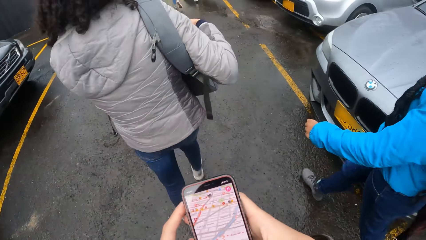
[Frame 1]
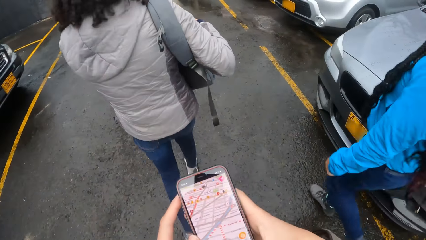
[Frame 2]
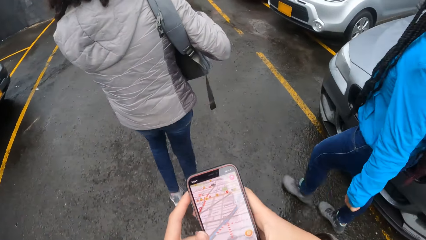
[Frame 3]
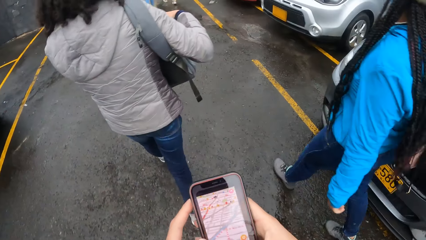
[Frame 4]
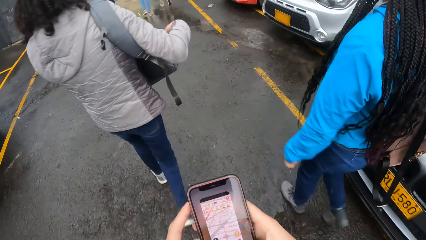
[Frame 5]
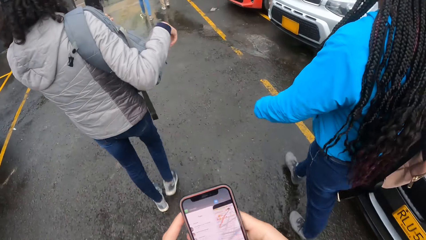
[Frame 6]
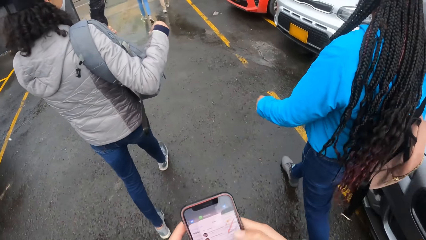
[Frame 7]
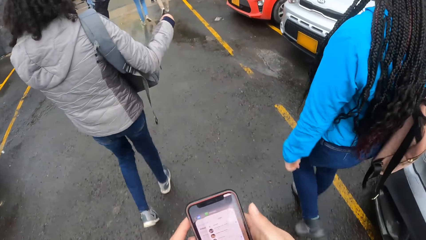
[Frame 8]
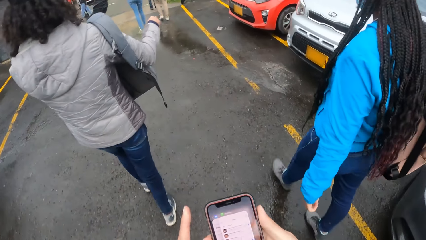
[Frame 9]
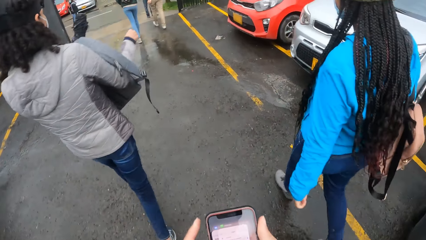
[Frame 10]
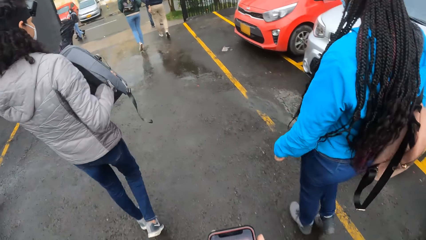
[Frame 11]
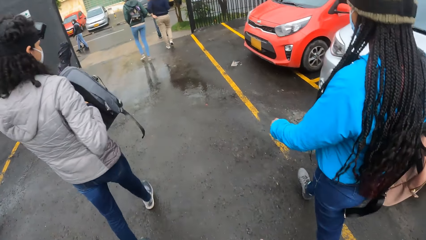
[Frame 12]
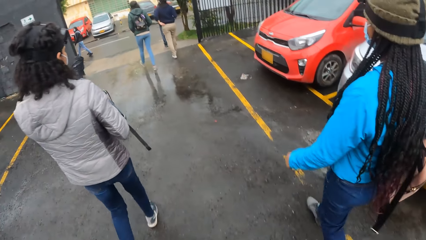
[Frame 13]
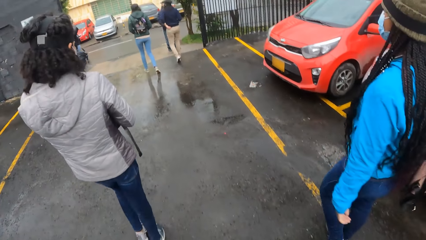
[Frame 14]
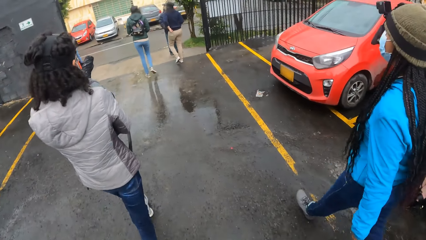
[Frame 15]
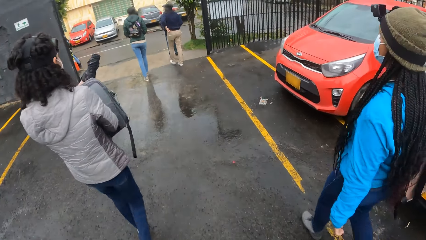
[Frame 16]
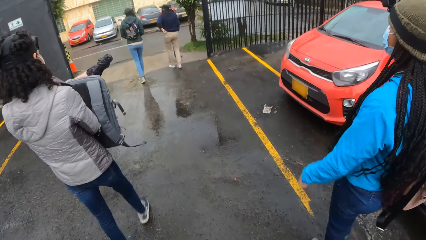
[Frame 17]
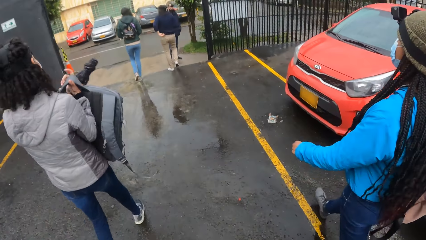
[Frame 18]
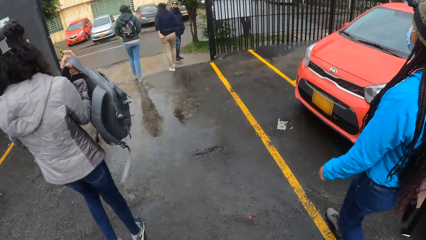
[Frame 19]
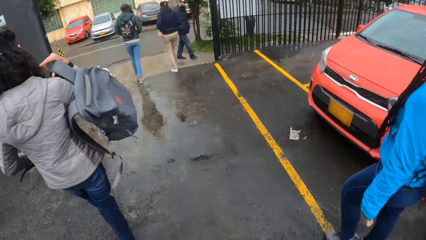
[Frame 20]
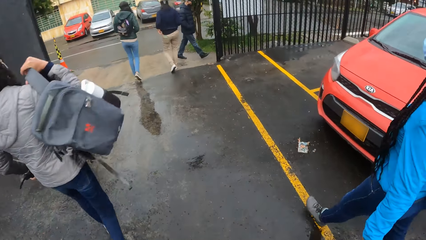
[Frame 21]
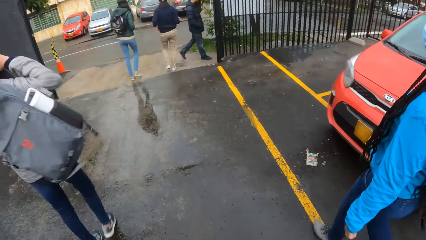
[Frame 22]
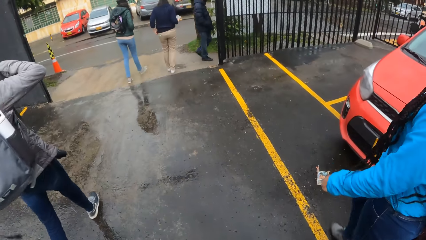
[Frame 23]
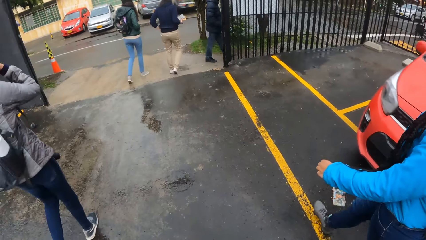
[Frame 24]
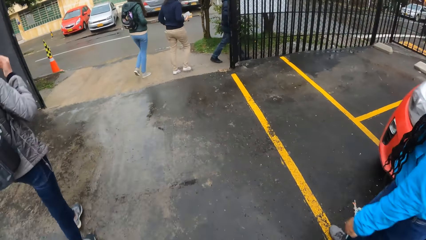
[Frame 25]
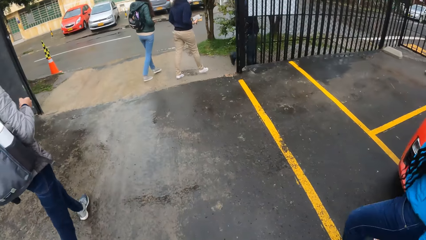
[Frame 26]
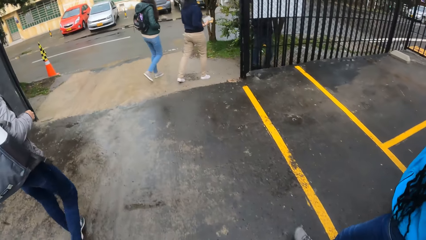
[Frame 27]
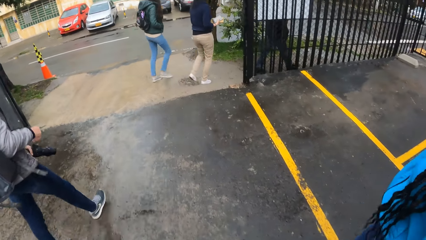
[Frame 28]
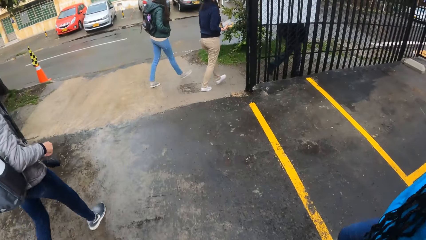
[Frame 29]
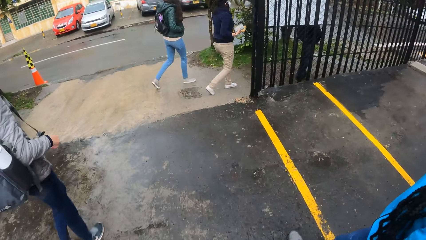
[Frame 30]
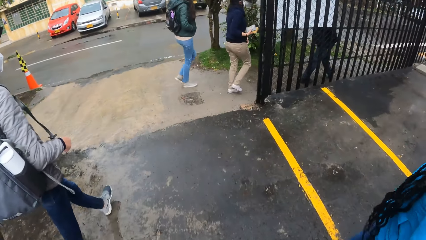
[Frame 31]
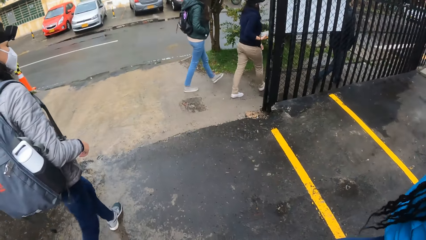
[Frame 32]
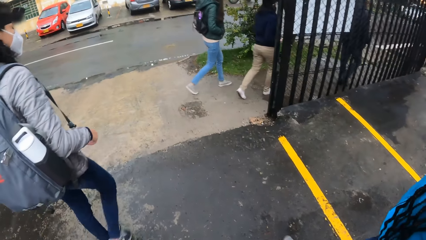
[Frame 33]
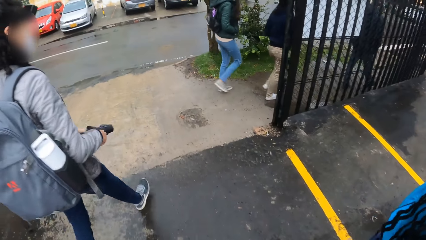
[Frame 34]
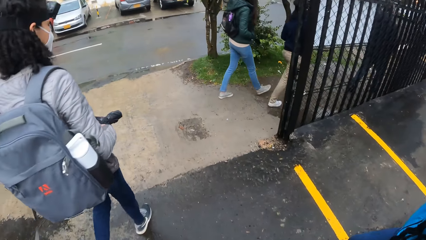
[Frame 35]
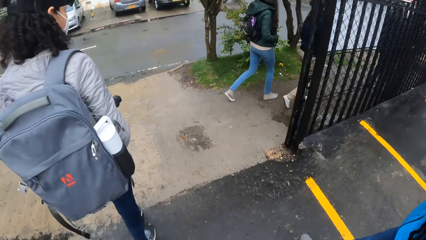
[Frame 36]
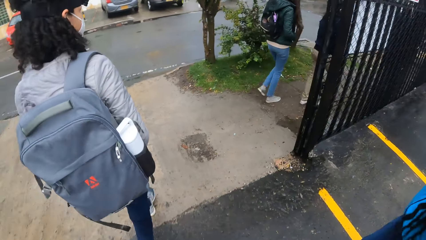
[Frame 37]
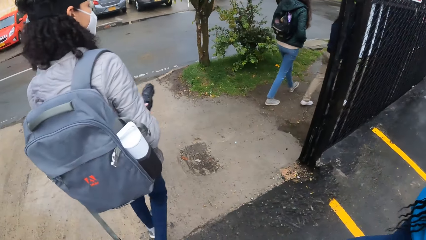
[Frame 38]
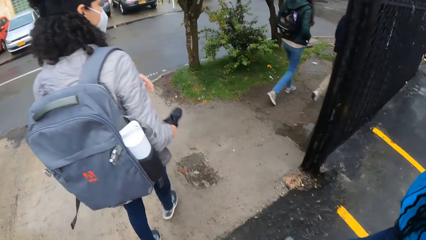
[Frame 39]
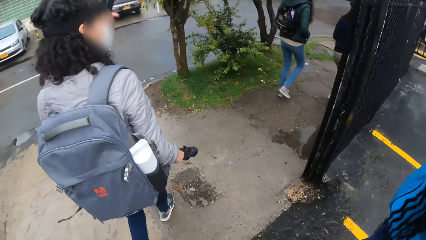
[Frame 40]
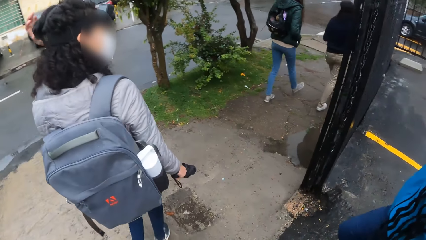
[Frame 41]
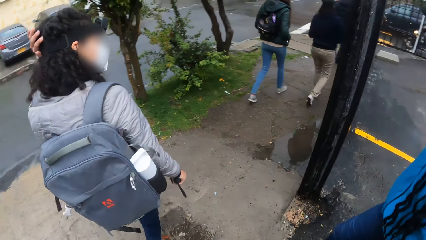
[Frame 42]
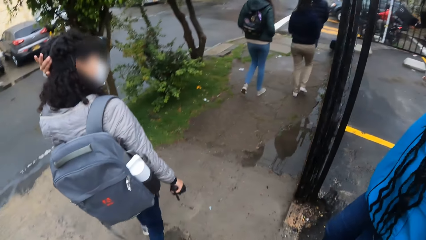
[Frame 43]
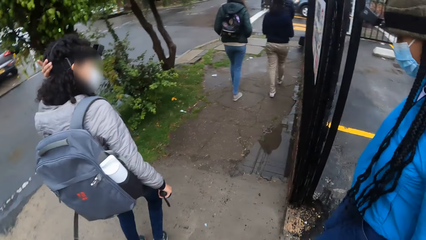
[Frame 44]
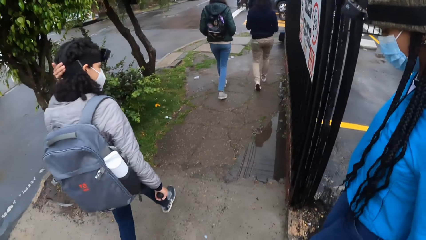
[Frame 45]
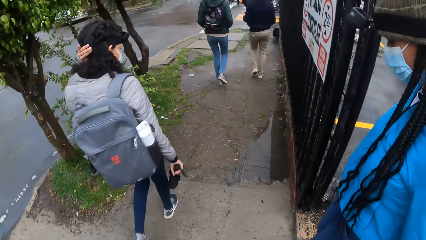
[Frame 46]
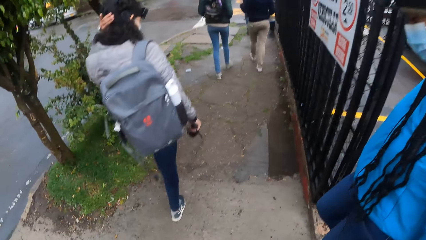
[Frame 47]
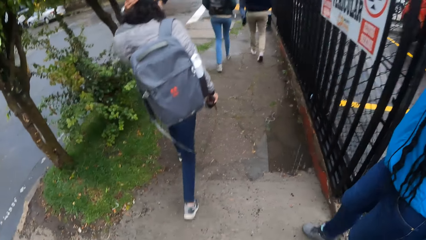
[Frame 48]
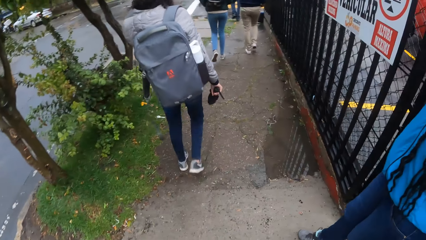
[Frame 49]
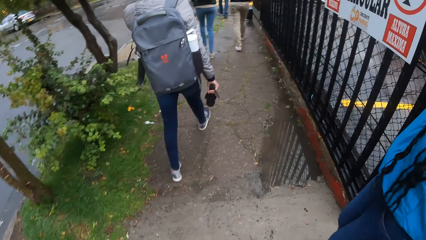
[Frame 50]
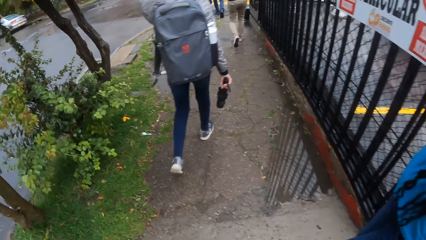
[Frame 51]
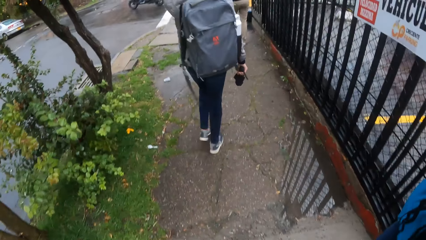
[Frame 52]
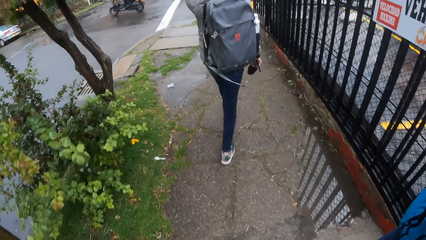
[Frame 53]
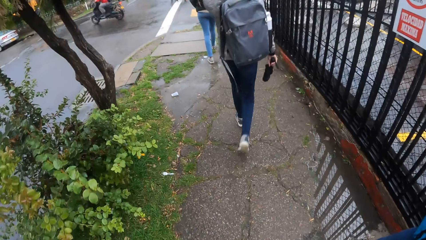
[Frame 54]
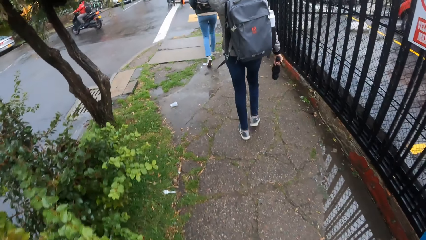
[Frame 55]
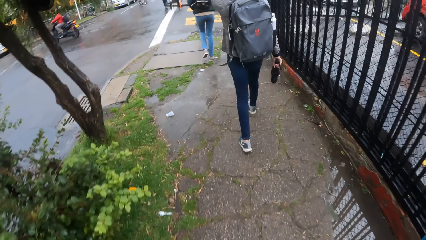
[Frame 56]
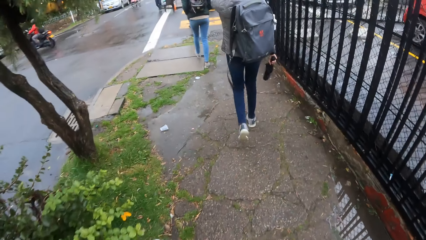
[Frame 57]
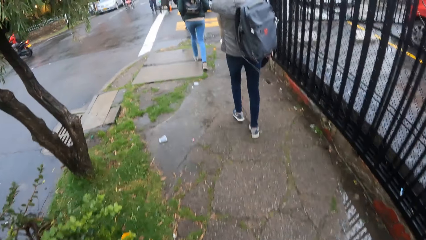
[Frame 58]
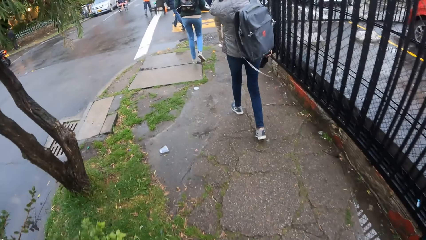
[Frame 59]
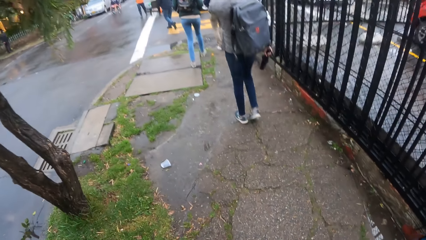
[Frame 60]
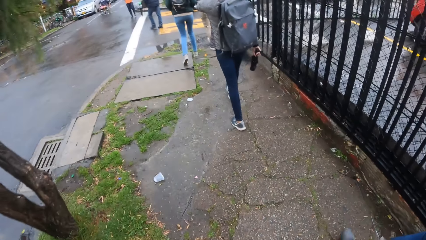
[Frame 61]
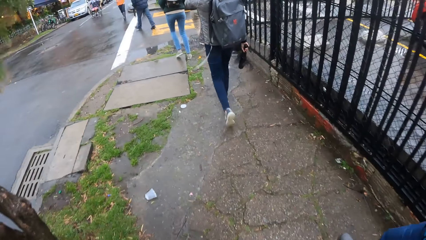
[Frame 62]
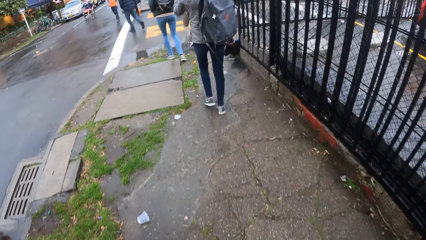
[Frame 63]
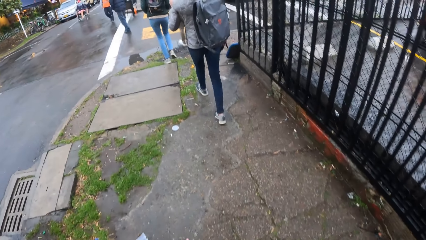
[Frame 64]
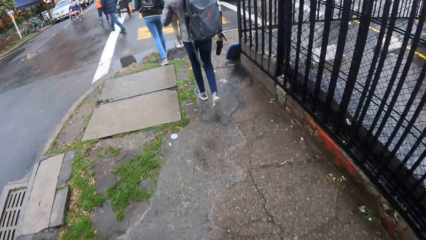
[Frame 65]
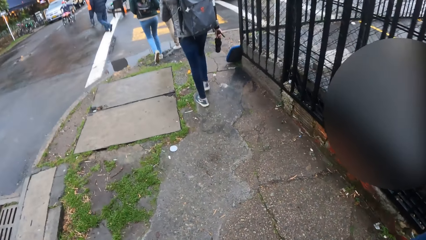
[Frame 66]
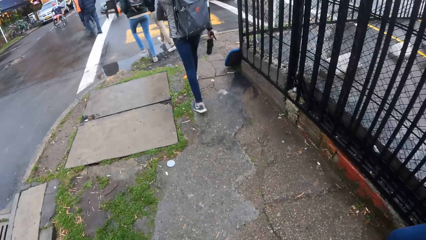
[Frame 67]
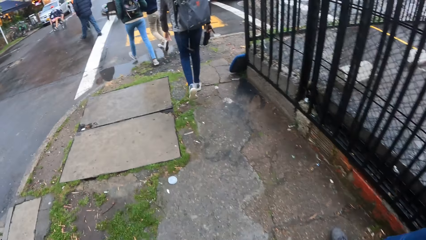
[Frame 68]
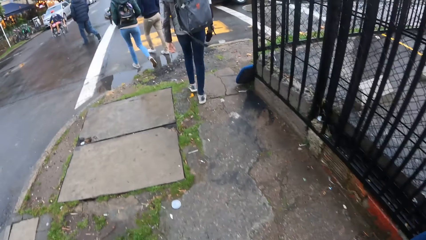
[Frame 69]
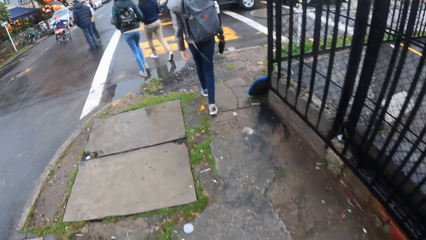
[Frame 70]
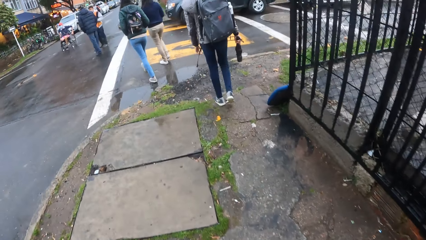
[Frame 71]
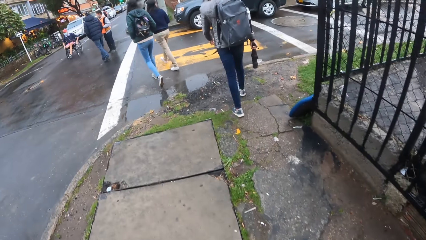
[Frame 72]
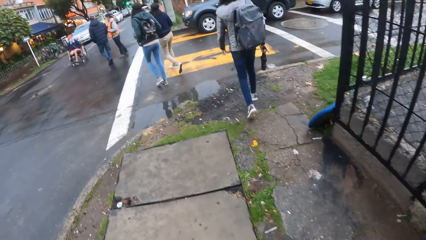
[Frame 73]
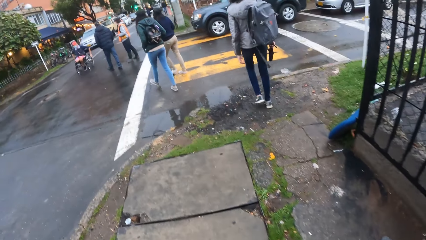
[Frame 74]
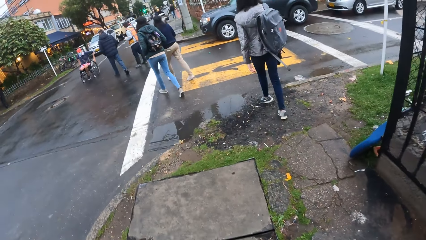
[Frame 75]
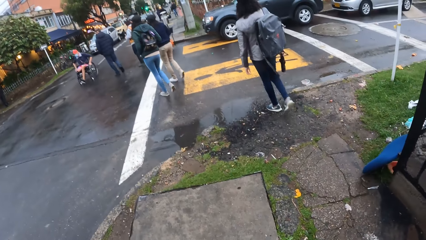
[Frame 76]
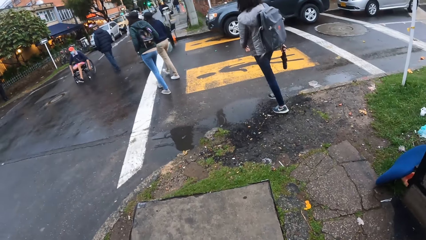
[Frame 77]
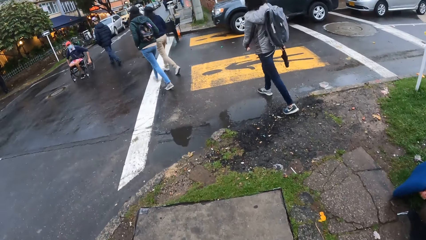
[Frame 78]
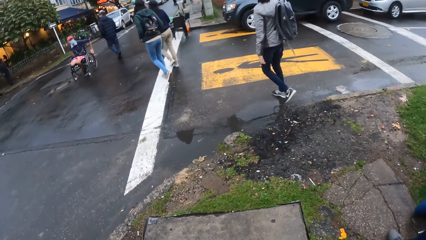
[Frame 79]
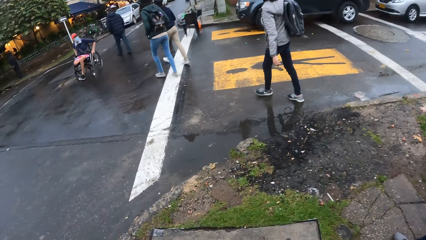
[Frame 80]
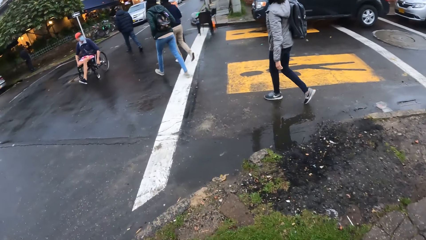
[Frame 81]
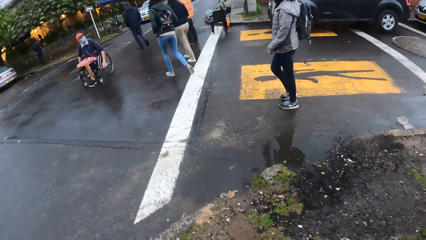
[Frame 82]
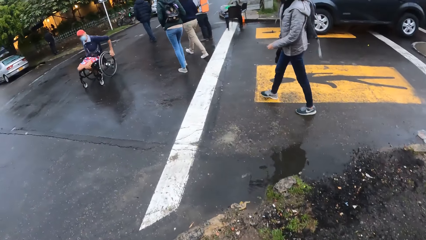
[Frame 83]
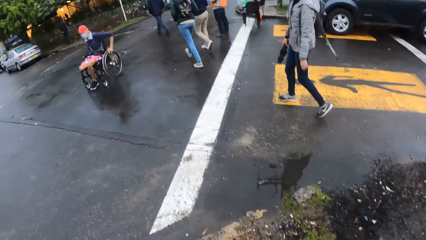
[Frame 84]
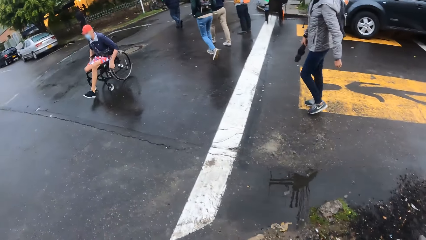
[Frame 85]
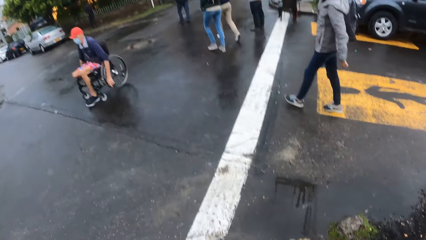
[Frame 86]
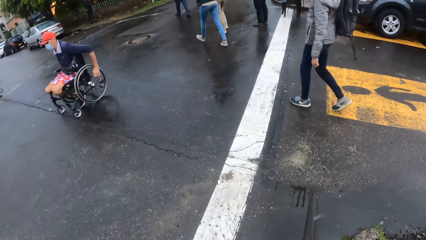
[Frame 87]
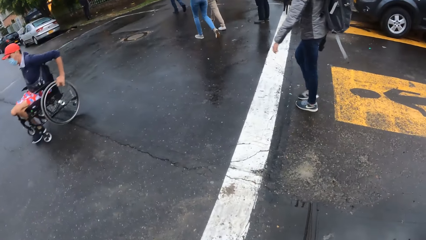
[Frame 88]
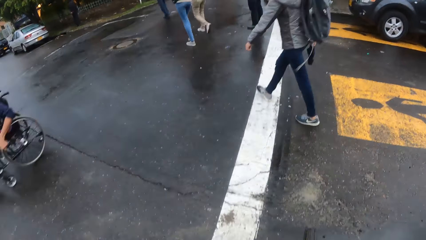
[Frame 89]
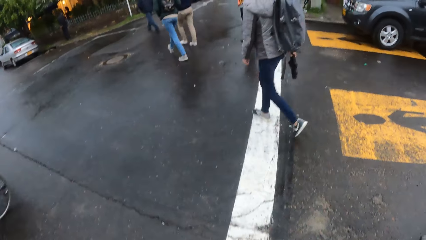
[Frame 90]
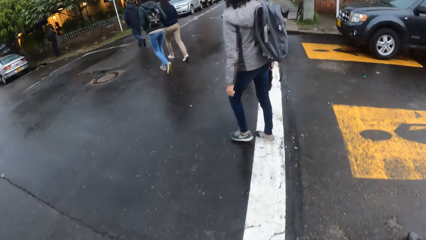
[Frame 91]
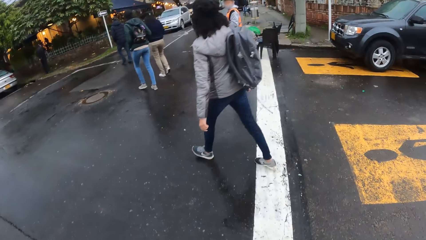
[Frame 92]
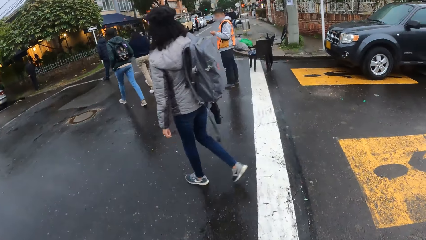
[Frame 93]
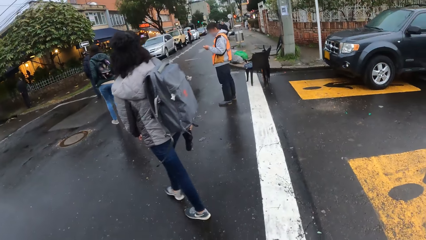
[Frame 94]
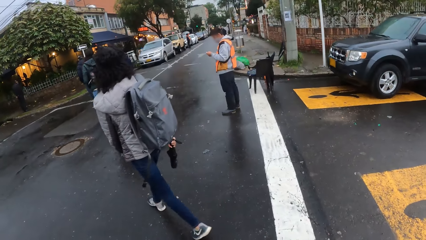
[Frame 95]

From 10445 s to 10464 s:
The camera wearer scrolls through the phone. The woman carries the backpack on her right shoulder with her right hand. The camera wearer walks out of the parking. They walk through a walkway with the group of people. They walk beside the road. They cross a road. They cross the road.
